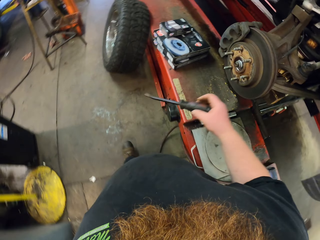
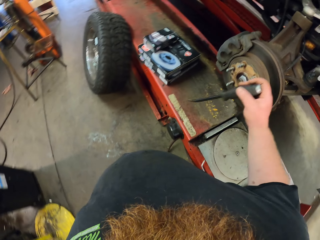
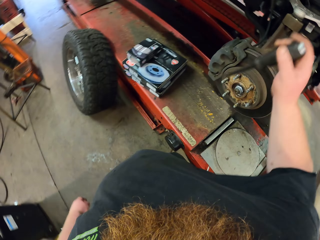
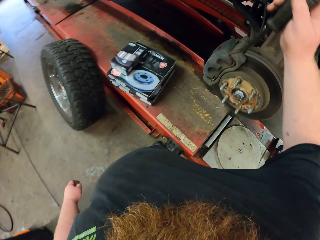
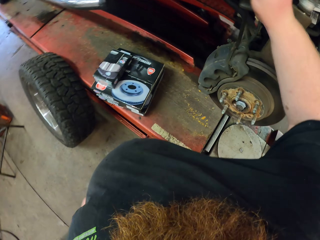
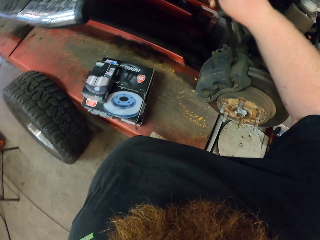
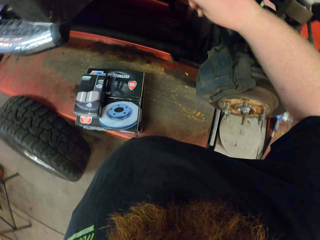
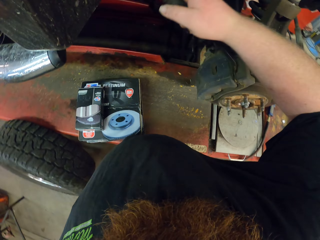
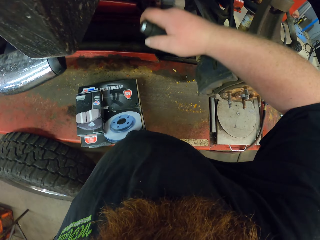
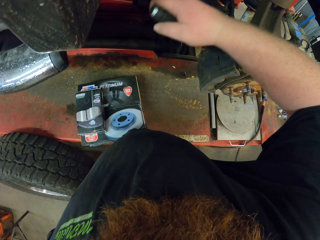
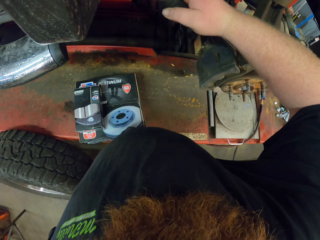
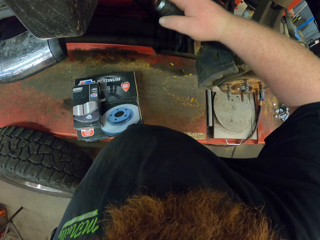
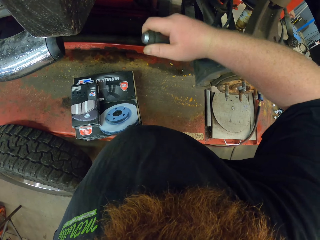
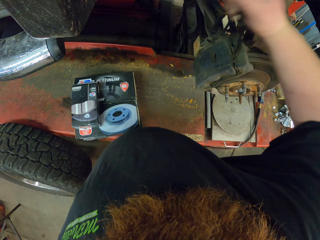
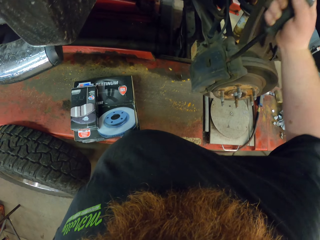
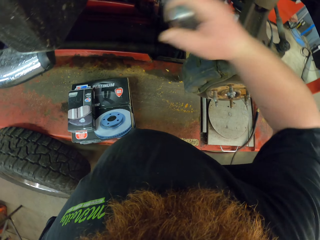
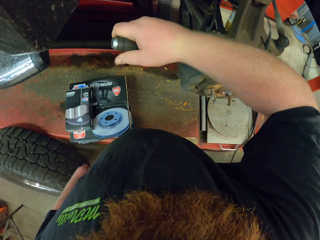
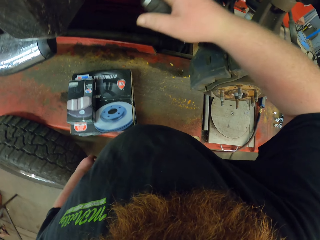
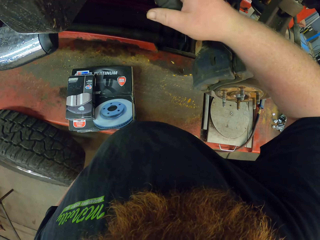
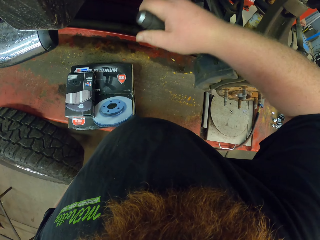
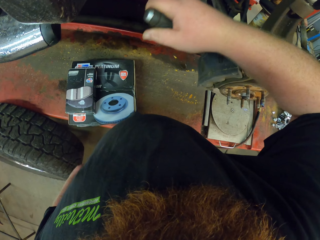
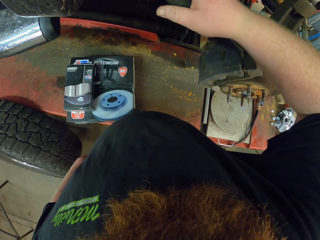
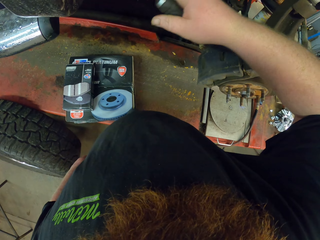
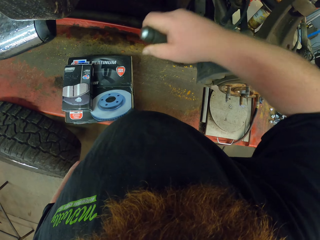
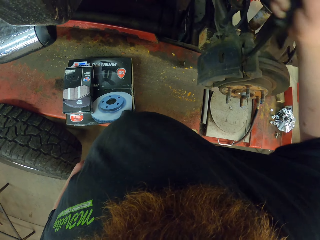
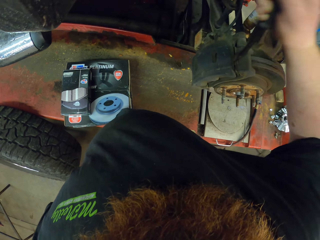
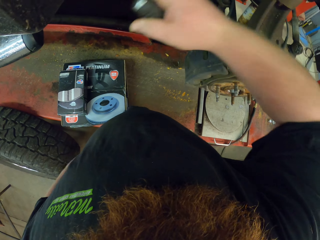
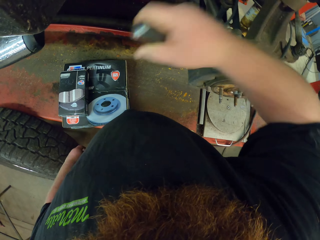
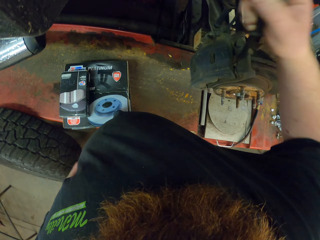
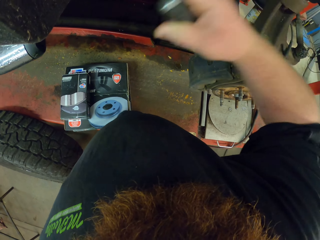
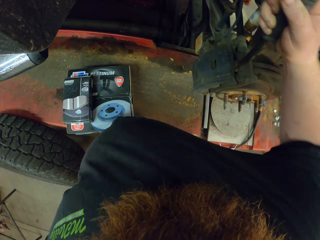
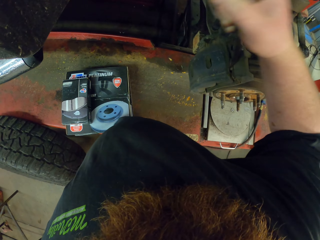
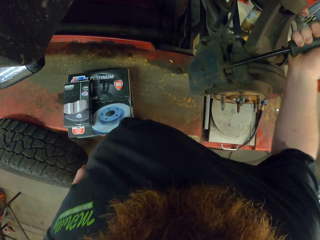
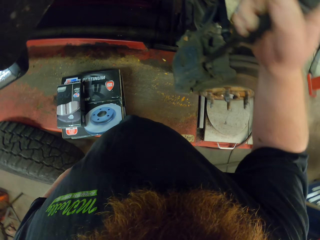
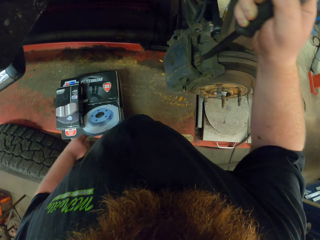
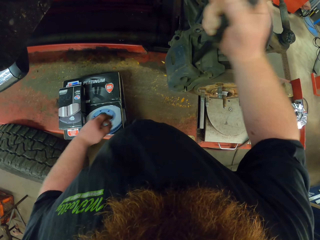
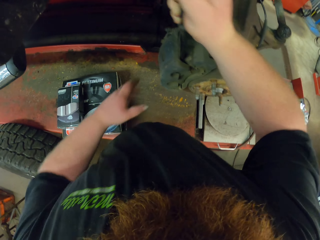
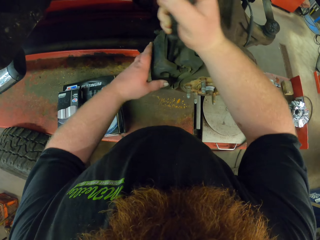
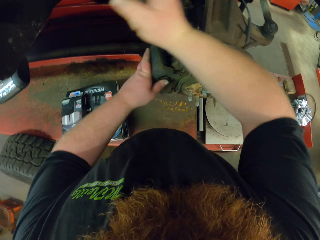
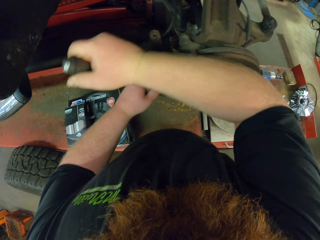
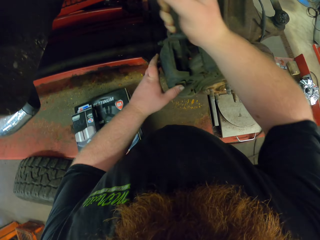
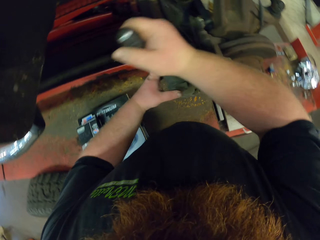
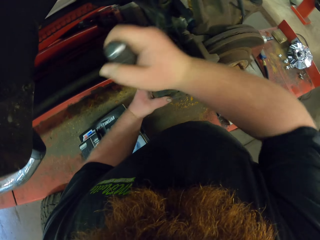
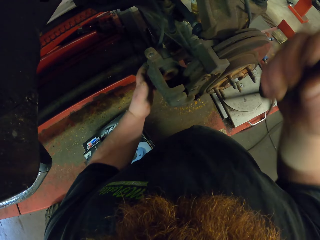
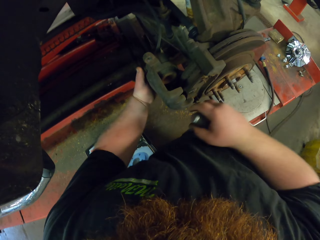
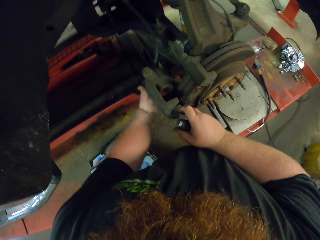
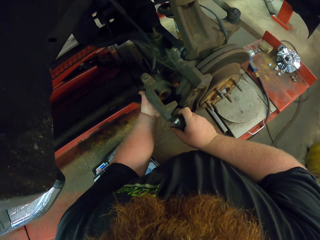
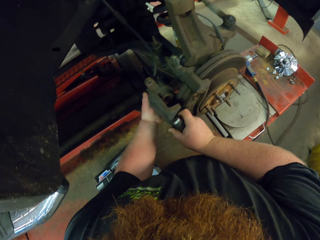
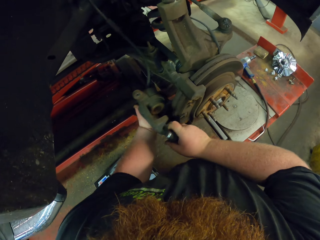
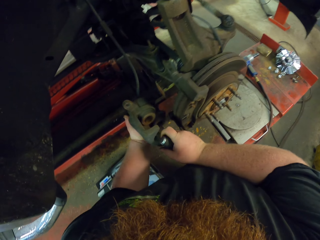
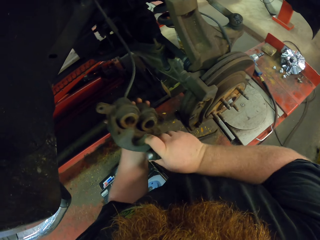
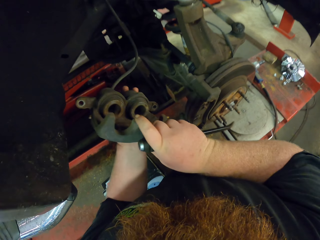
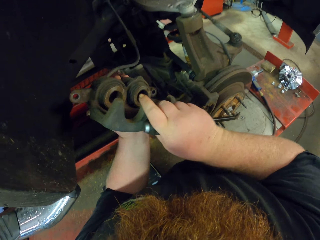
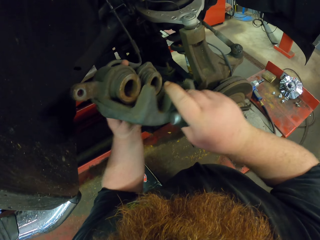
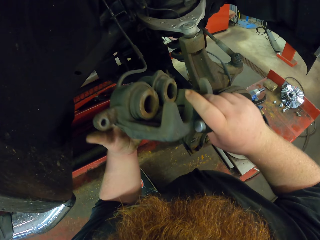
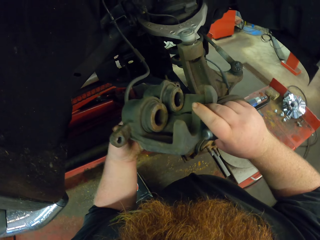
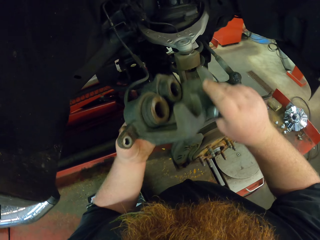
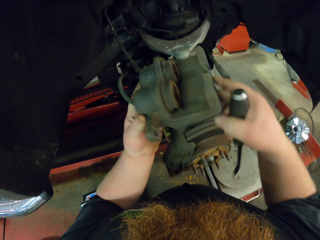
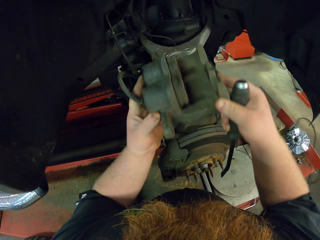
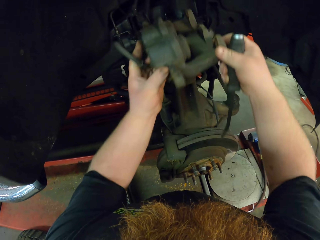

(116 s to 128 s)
The camera wearer inserts the chisel into the vehicle. They place the curved chisel on something. They remove something with the curved chisel. They open up a part of the vehicle.

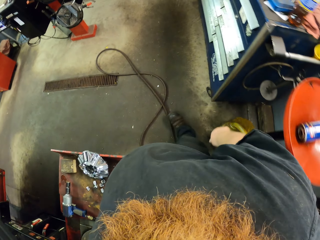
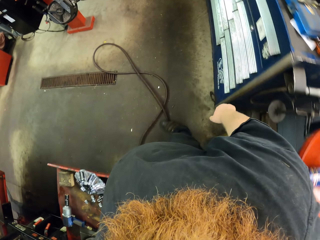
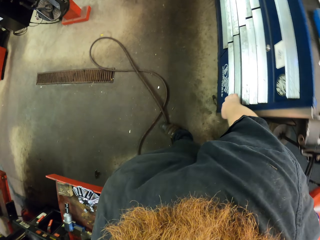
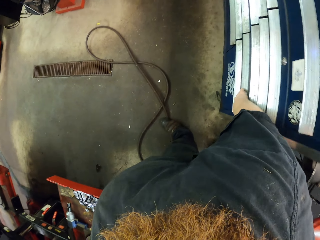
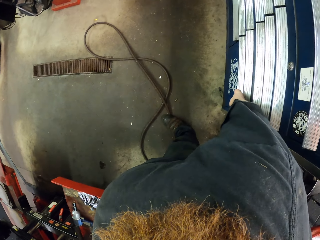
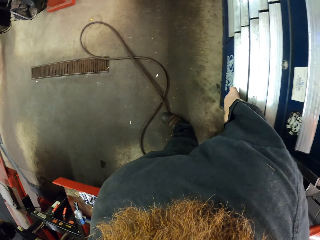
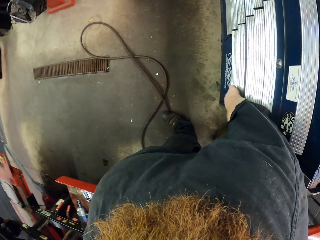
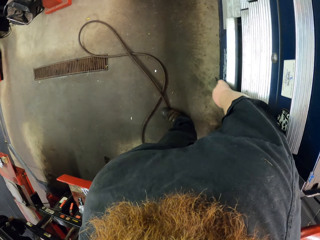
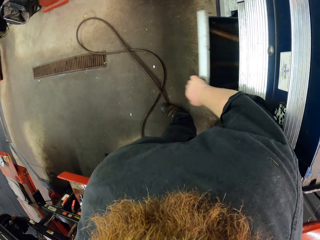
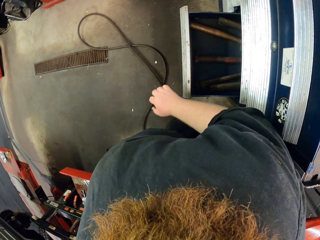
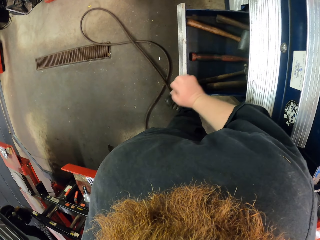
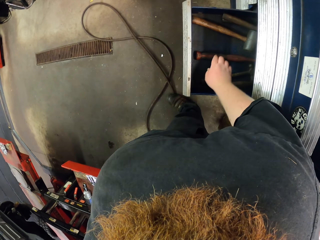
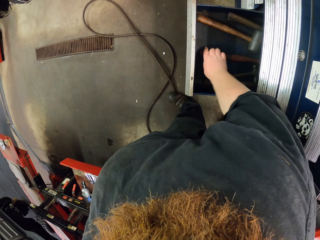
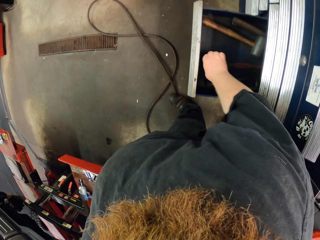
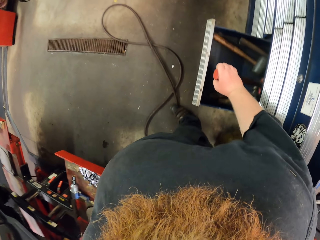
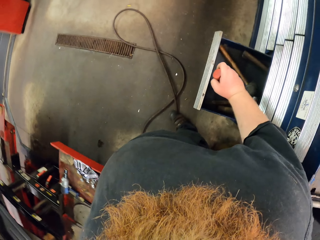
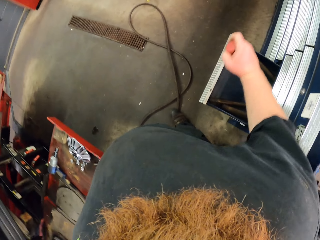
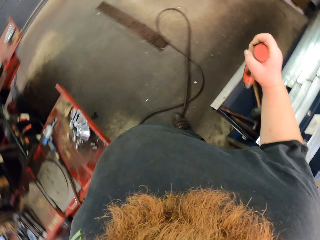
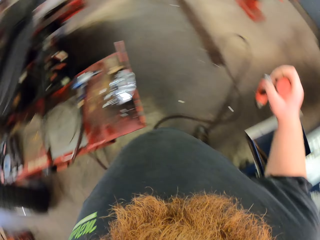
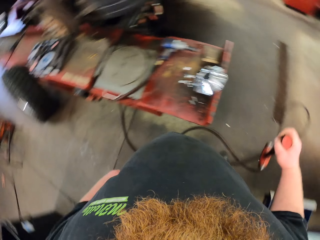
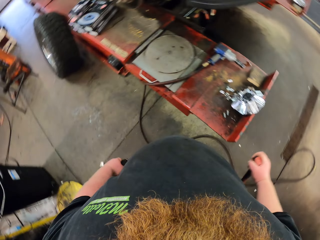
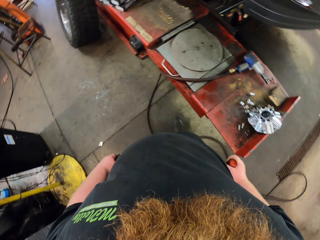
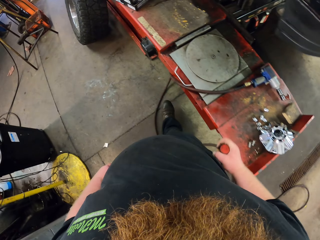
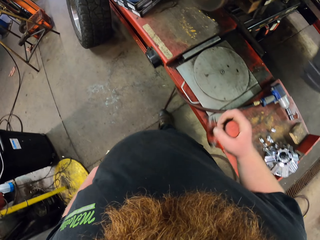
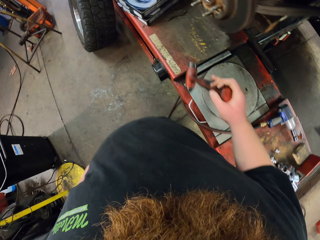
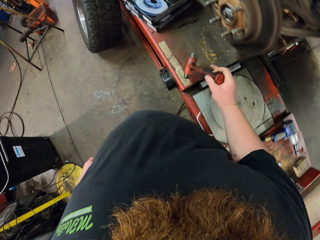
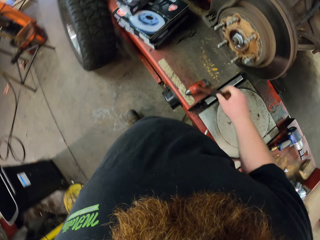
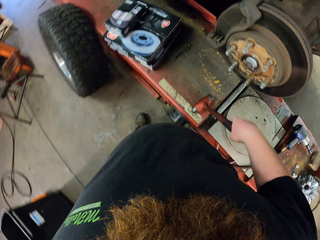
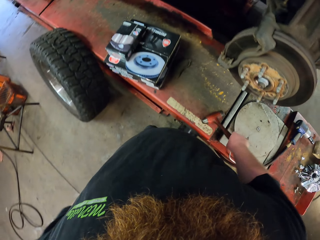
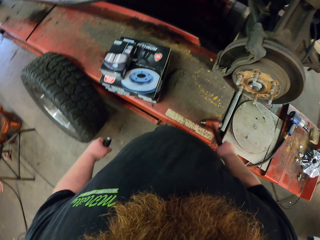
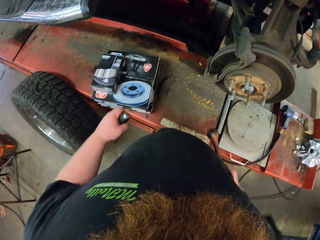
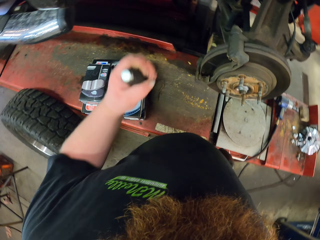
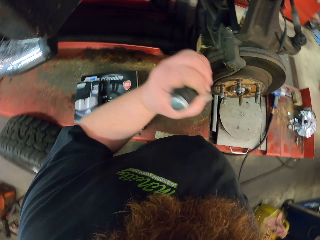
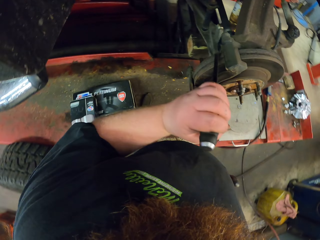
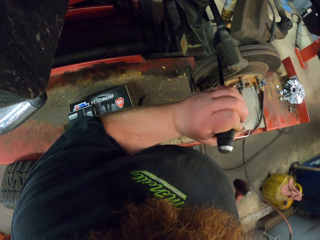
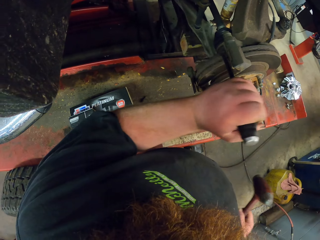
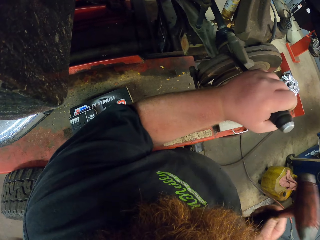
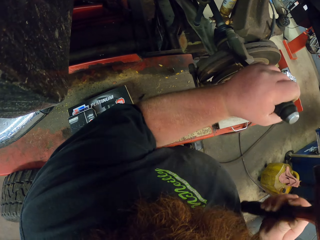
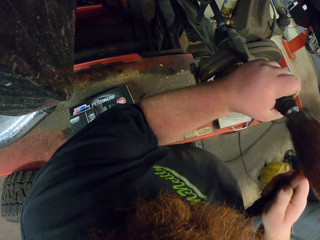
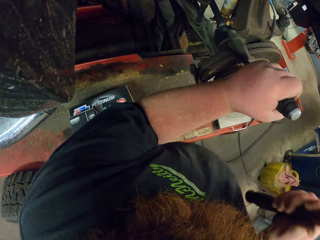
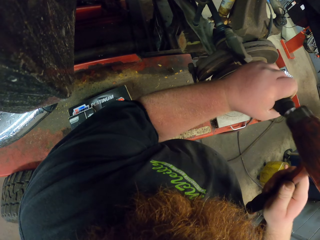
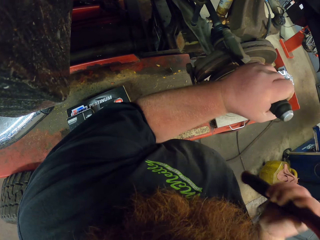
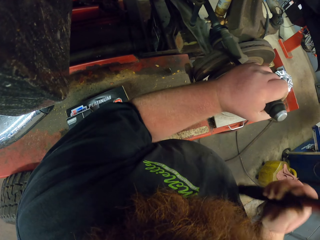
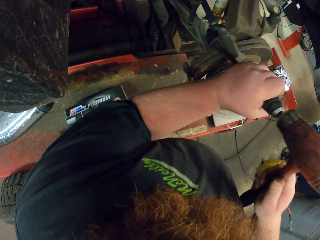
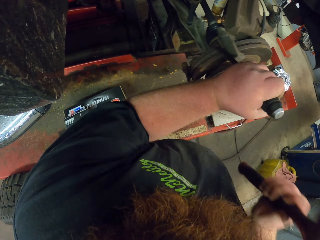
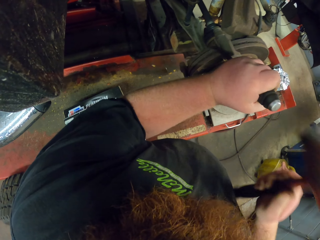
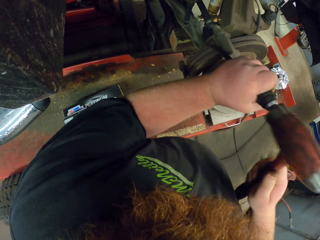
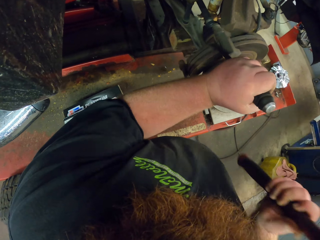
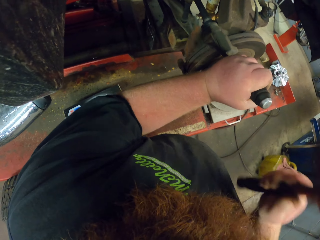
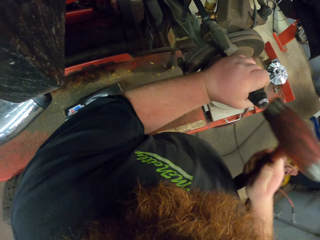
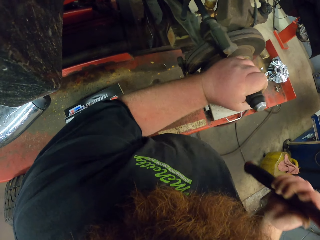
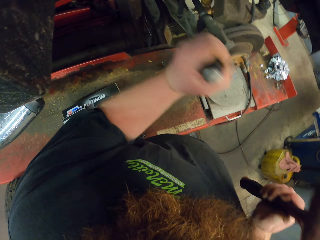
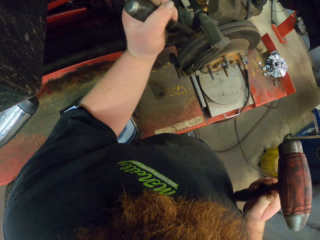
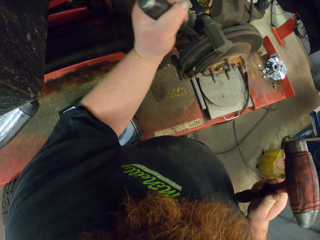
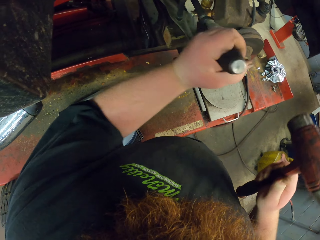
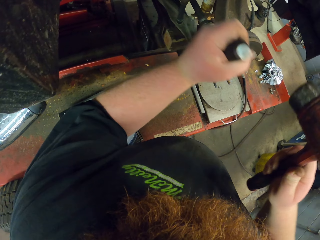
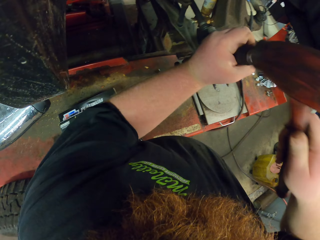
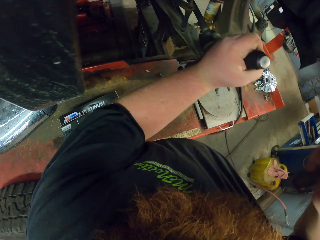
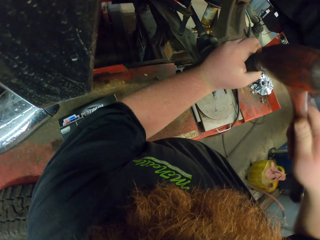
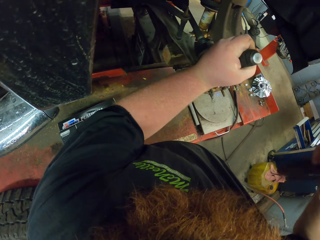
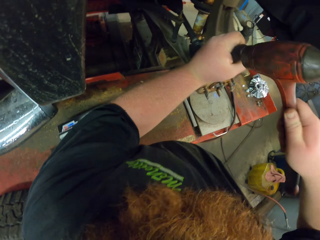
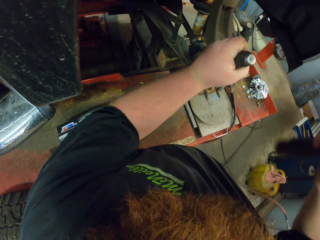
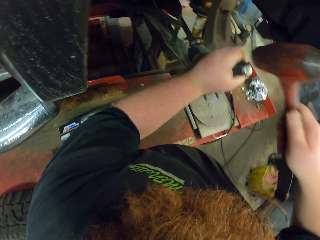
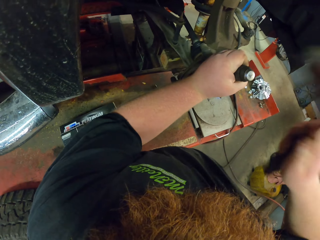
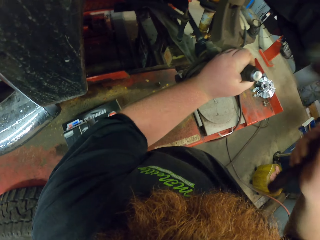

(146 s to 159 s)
The camera wearer pulls a cabin drawer. They pick up a hammer. They walk forward. They place the curved chisel on something. They hit the curved chisel with the hammer.
